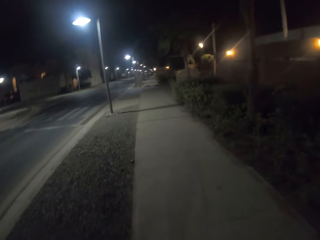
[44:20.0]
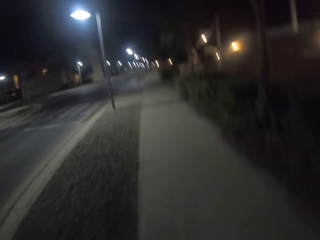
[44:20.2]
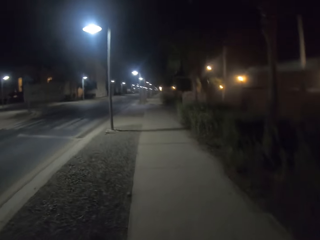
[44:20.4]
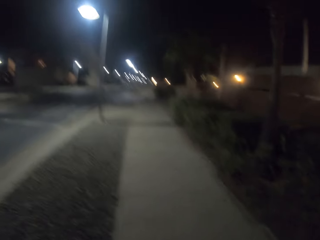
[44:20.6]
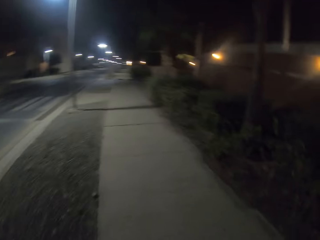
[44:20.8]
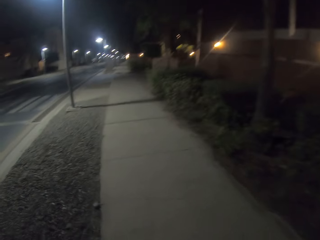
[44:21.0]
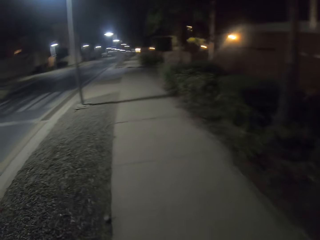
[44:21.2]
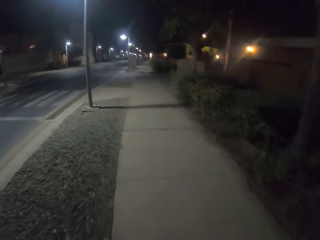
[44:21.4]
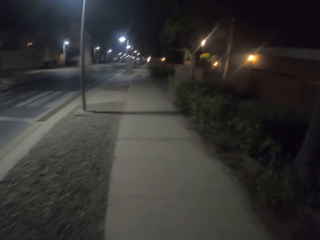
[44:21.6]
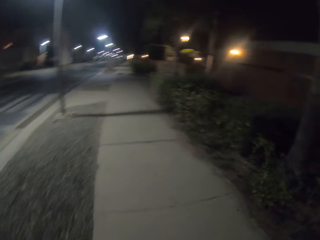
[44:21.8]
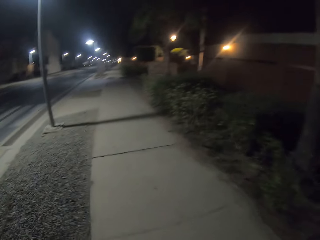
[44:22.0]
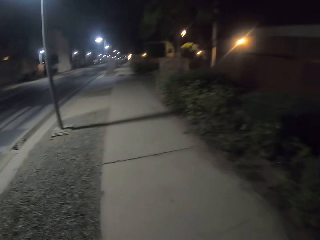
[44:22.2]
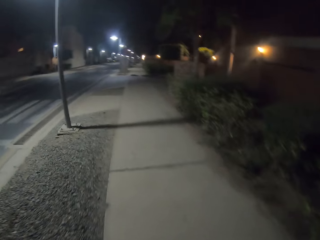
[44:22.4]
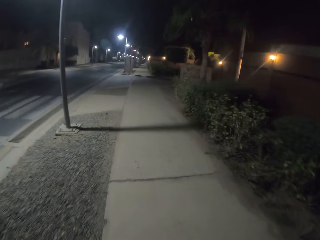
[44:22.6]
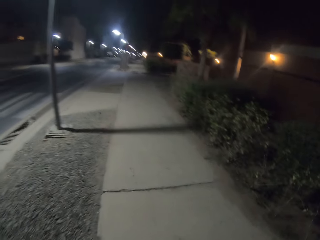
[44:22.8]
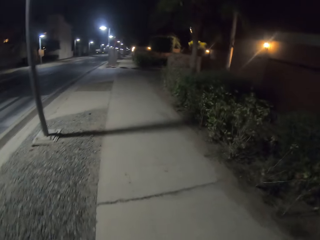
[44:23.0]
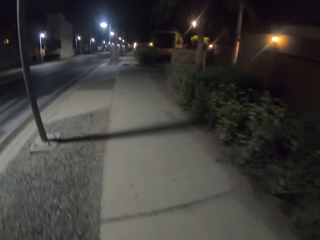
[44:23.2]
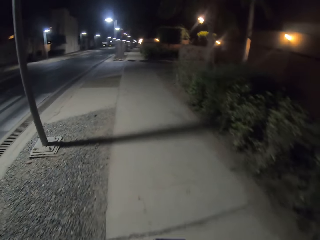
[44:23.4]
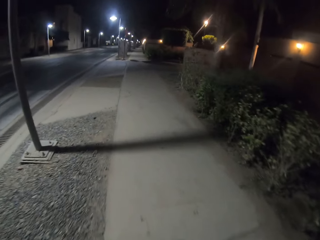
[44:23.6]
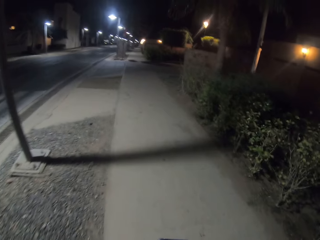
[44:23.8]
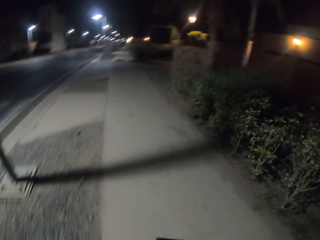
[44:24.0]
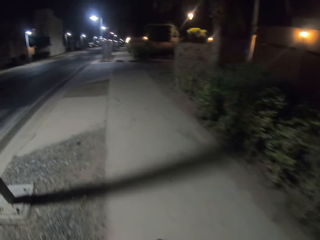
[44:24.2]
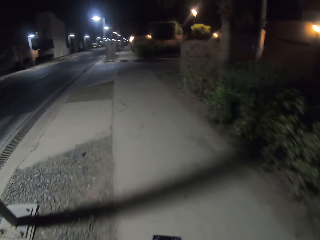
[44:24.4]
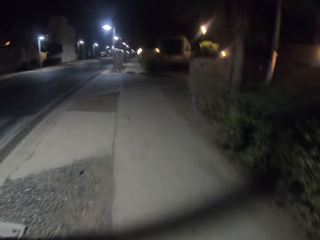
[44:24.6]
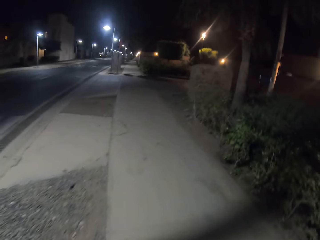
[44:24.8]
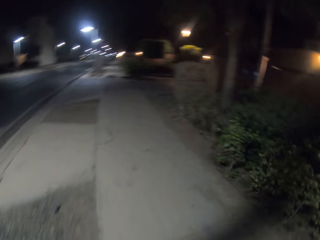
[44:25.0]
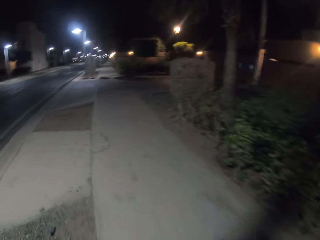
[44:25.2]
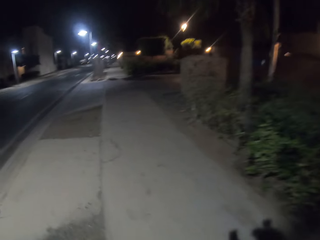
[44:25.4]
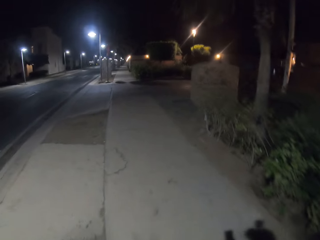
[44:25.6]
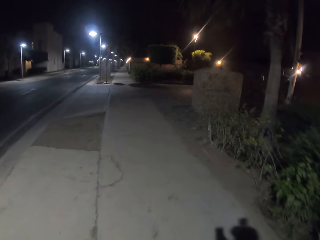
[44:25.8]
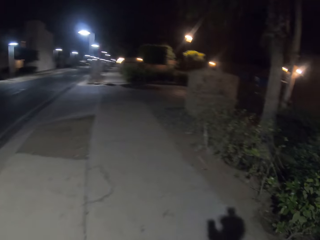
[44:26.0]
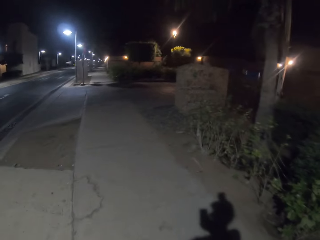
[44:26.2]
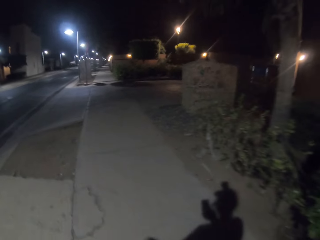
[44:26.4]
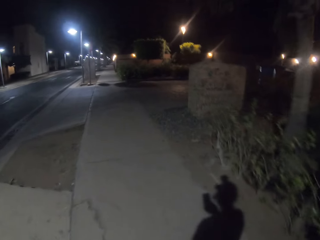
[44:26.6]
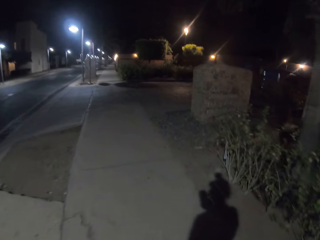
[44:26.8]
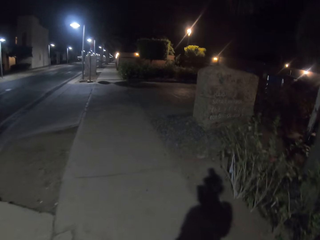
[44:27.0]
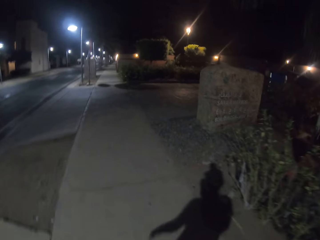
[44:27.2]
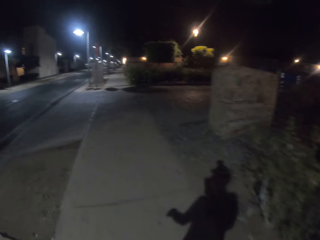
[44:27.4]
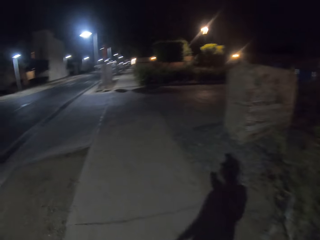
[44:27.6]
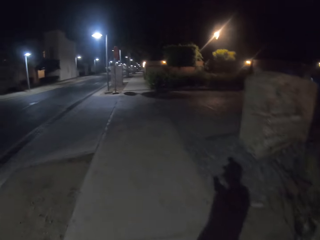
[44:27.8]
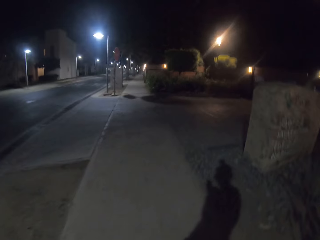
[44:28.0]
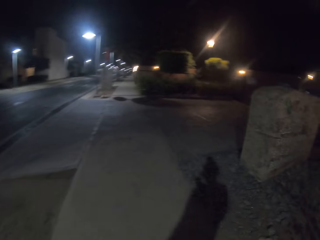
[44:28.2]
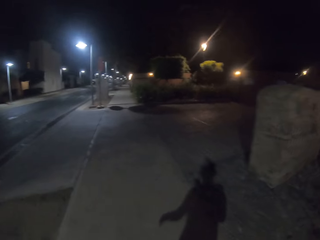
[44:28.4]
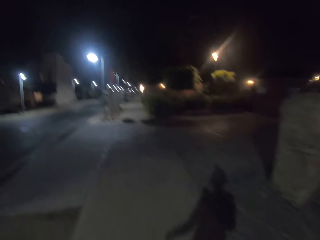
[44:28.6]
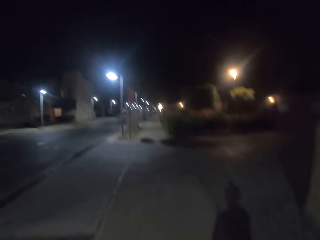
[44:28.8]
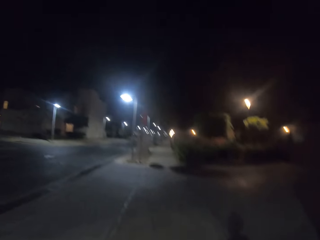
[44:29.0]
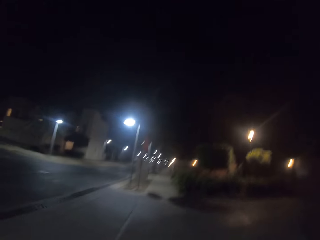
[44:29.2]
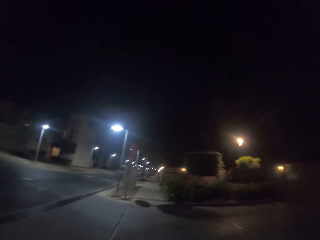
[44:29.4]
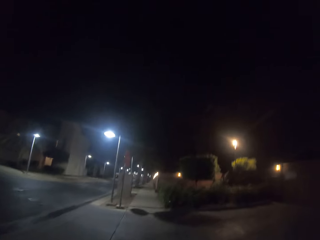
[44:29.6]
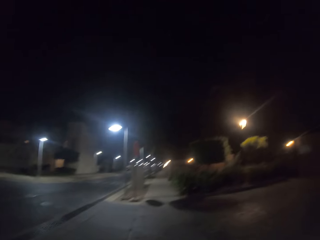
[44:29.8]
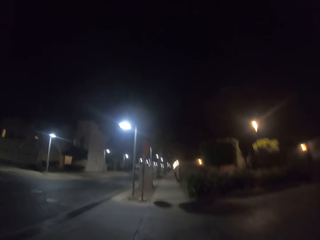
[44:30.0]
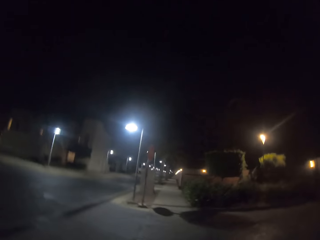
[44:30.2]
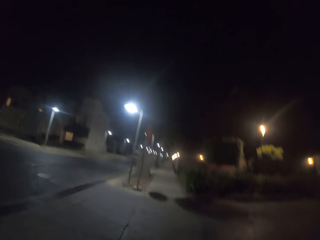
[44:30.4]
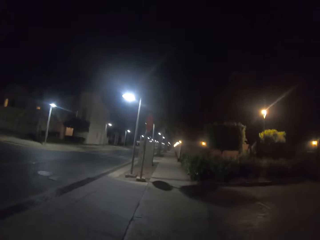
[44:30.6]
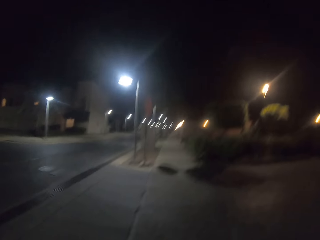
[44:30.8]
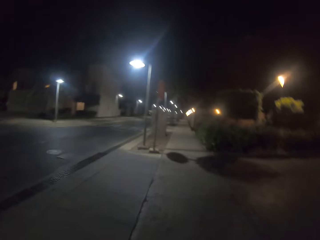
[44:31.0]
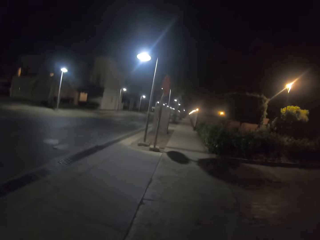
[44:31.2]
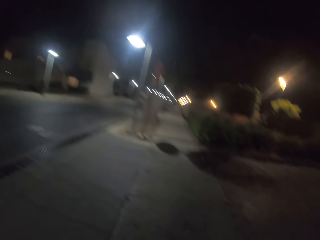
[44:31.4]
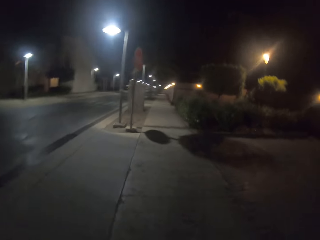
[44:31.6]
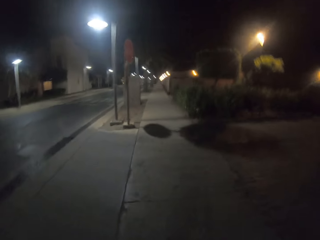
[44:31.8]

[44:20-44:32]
The camera wearer uses a mobile phone.

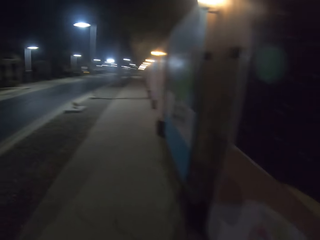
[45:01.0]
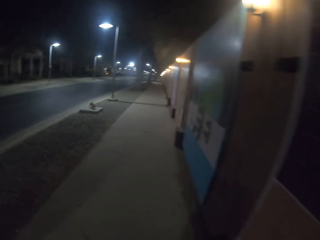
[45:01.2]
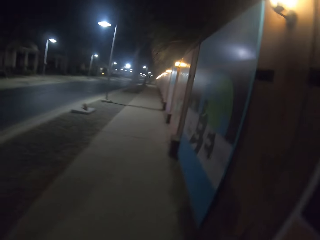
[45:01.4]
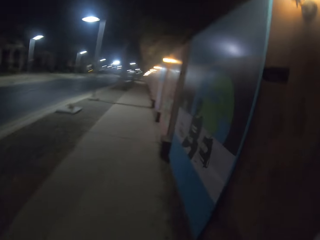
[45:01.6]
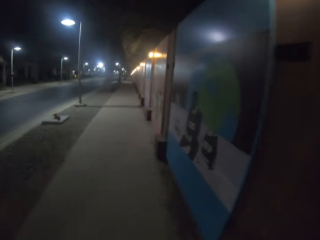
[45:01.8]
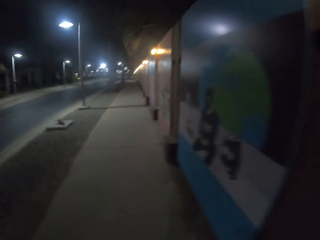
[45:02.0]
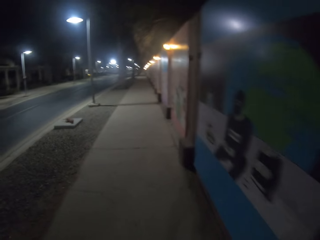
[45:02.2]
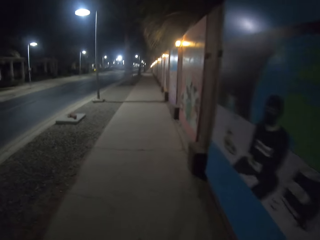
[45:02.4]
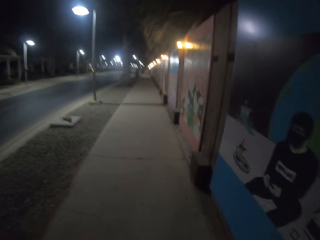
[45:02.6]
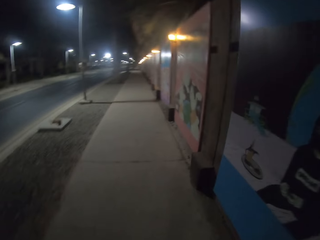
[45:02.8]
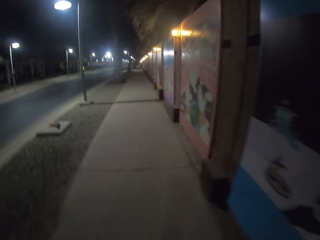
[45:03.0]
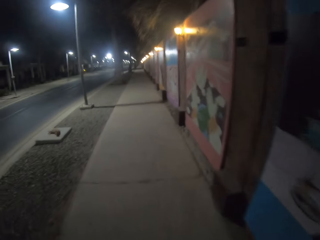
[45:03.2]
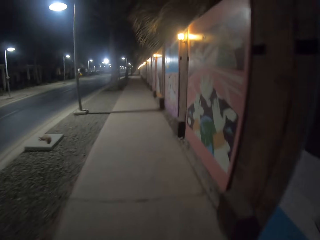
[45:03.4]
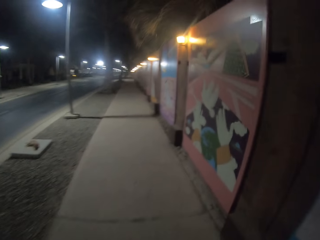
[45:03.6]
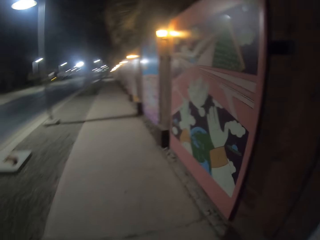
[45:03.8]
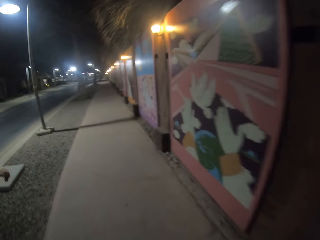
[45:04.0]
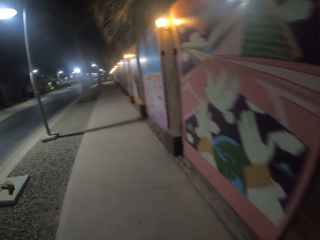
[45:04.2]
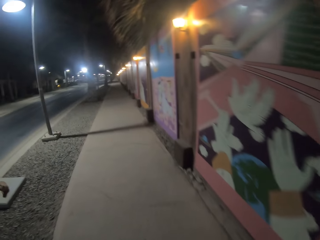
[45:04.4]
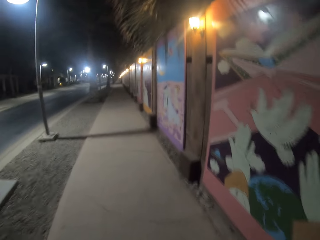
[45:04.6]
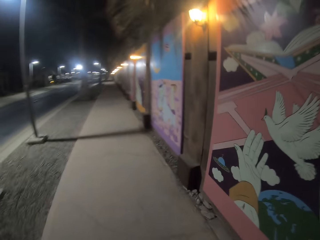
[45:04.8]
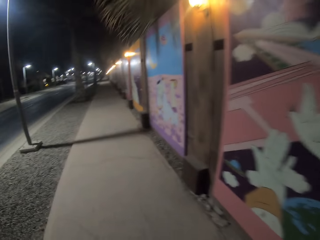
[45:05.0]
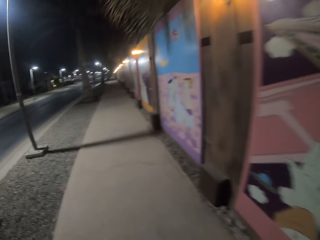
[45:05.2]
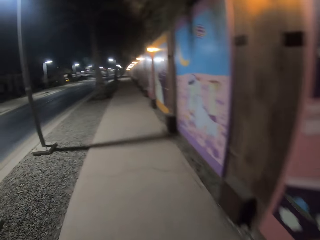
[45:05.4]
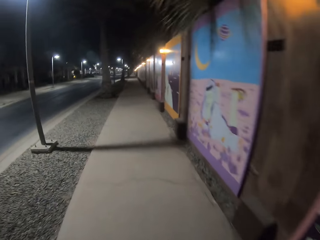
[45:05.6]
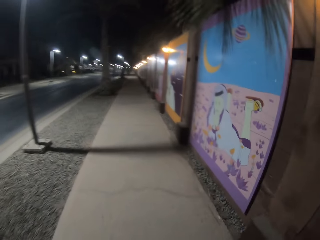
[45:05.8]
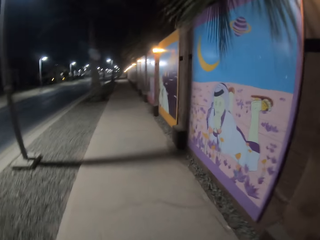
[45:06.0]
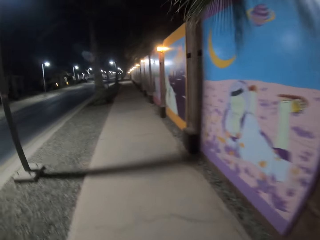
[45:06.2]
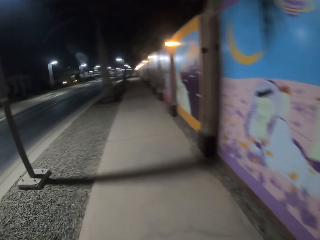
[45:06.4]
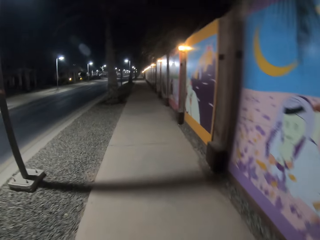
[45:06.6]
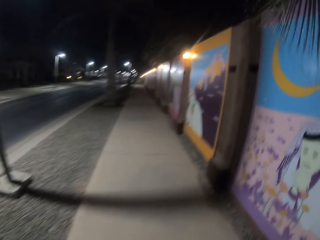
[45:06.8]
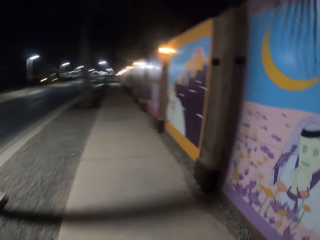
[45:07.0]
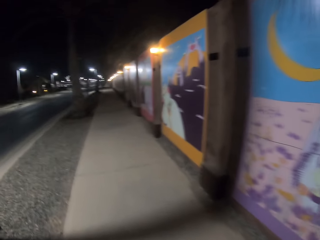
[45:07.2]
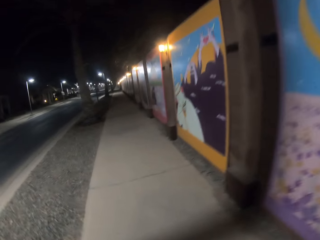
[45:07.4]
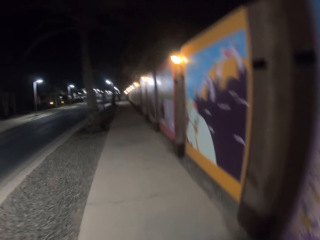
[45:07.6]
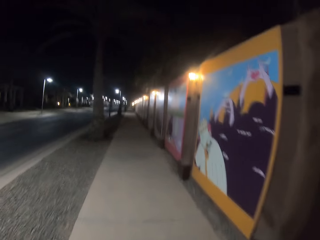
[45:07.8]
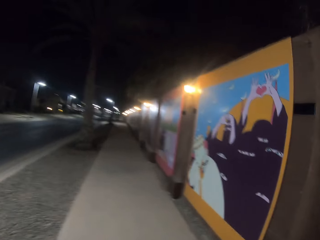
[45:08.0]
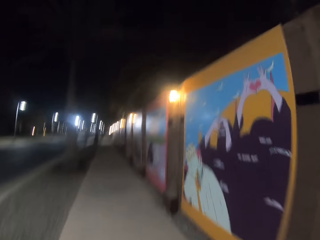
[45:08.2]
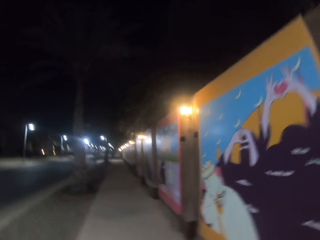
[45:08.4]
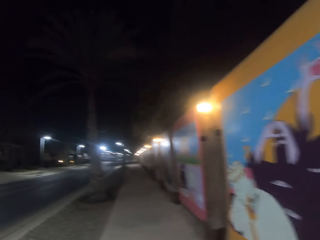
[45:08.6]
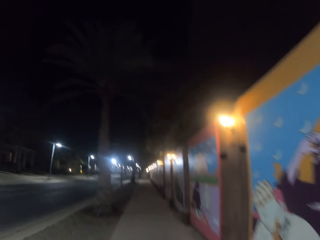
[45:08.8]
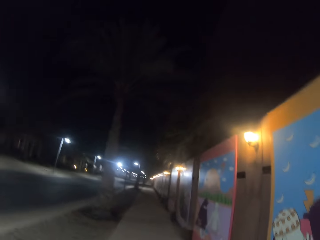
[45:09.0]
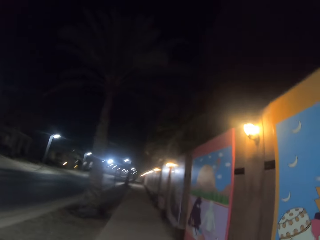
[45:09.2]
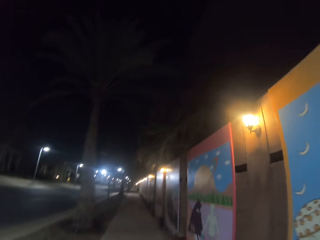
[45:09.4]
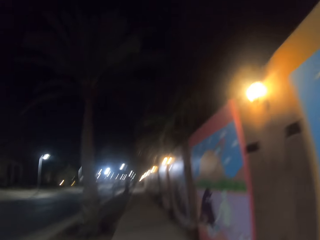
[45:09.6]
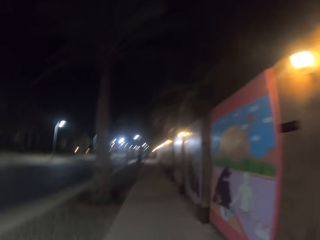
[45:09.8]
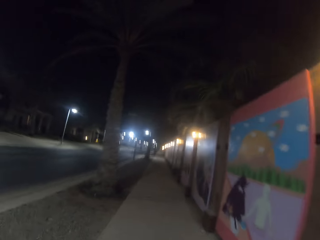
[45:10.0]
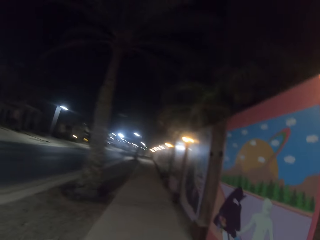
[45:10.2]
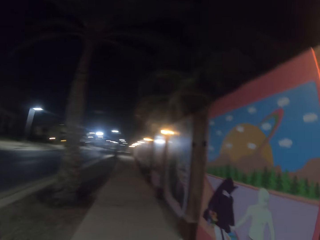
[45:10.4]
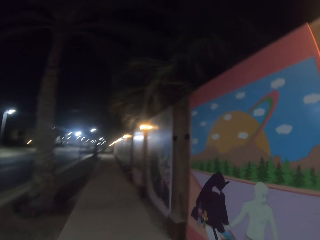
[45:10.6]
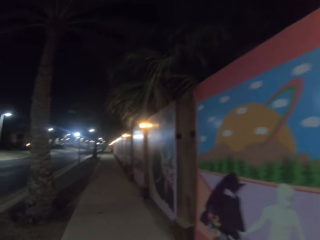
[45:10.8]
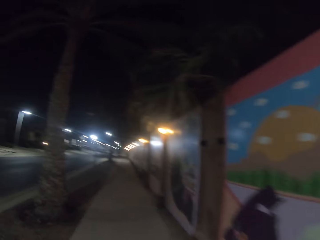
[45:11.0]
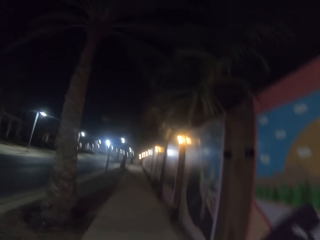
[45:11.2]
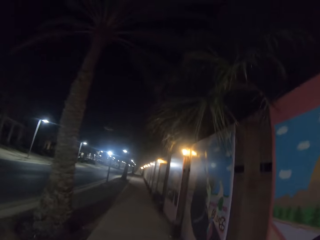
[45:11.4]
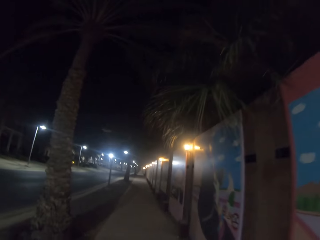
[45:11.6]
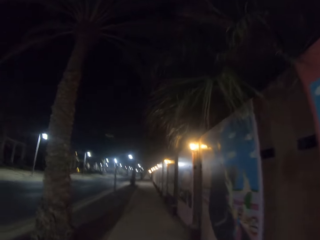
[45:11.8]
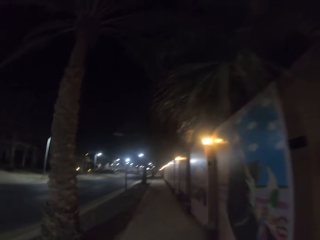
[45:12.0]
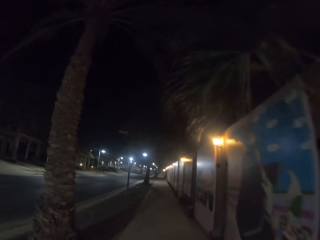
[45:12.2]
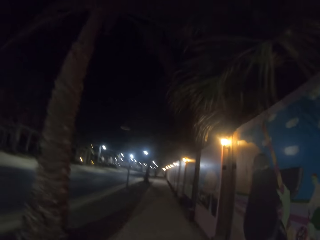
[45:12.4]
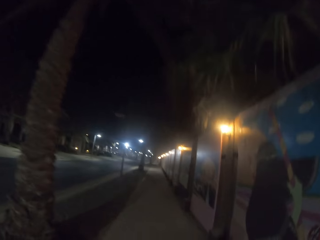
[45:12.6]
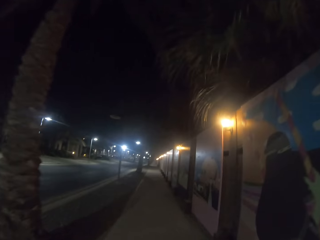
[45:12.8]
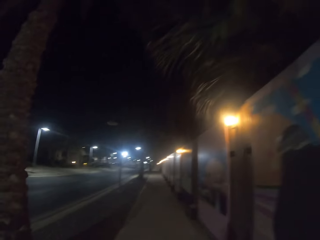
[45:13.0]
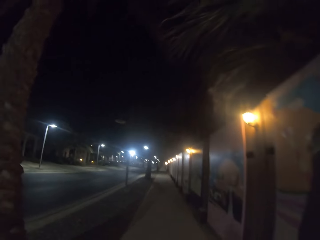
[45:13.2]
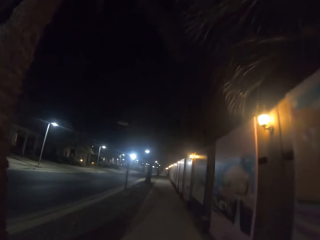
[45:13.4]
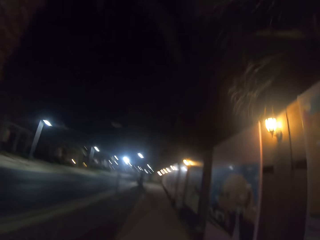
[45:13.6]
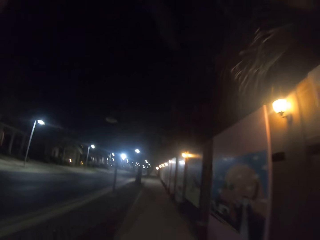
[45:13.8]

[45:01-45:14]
The camera wearer walks on the sidewalk.
